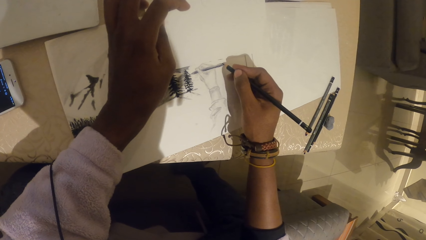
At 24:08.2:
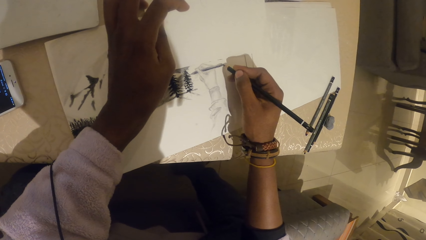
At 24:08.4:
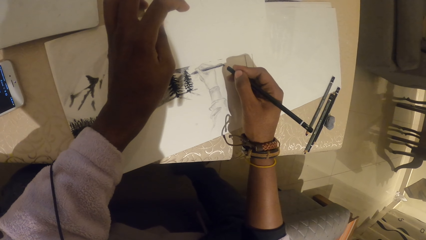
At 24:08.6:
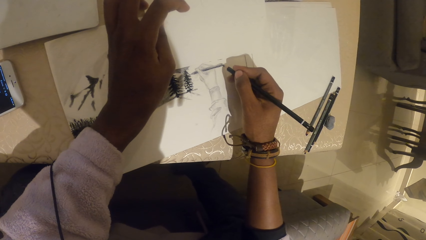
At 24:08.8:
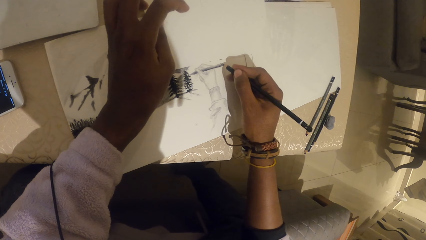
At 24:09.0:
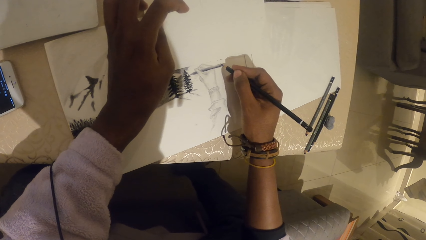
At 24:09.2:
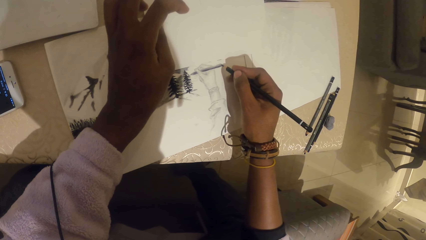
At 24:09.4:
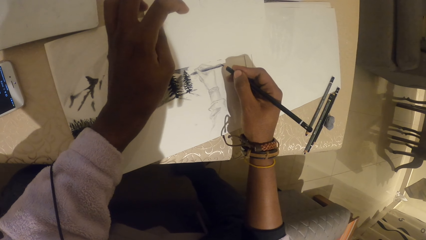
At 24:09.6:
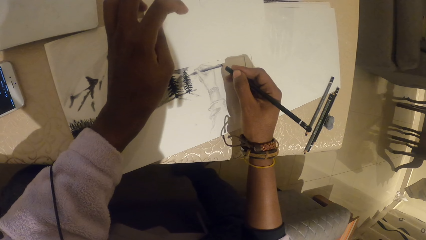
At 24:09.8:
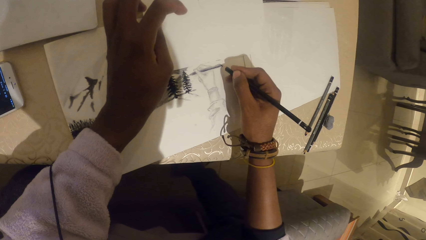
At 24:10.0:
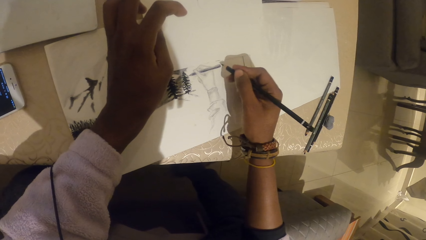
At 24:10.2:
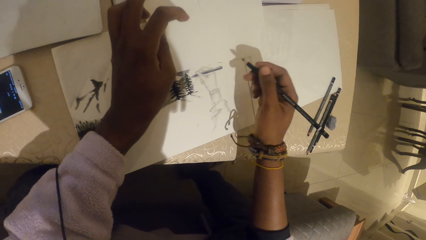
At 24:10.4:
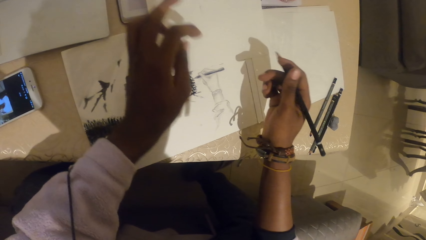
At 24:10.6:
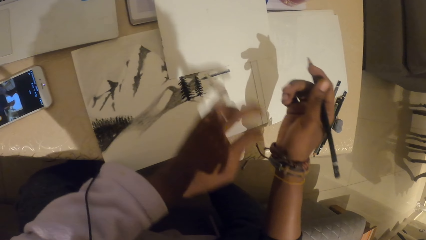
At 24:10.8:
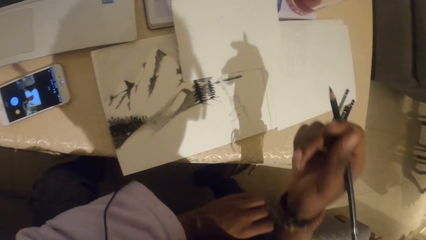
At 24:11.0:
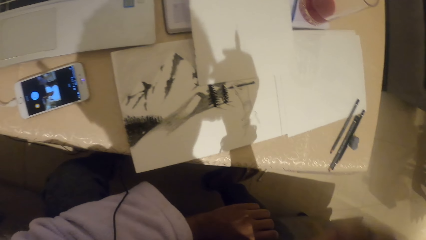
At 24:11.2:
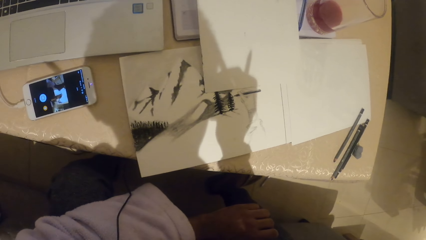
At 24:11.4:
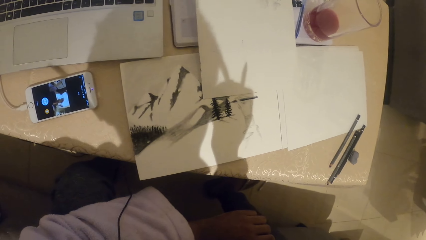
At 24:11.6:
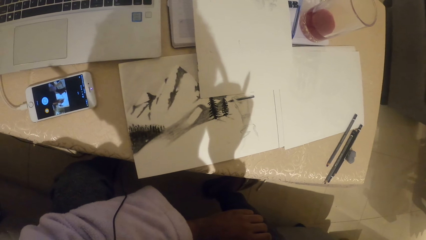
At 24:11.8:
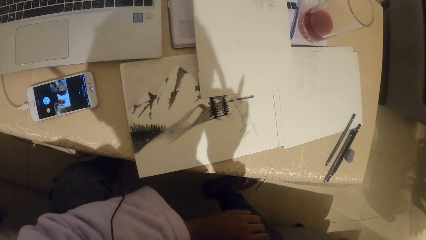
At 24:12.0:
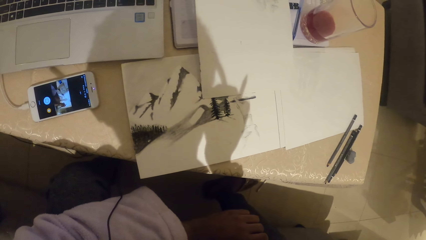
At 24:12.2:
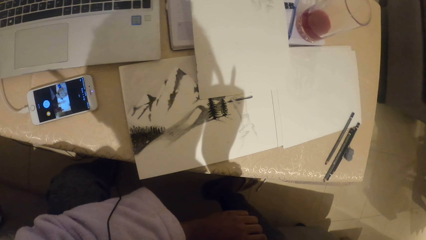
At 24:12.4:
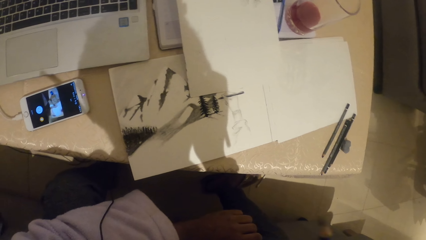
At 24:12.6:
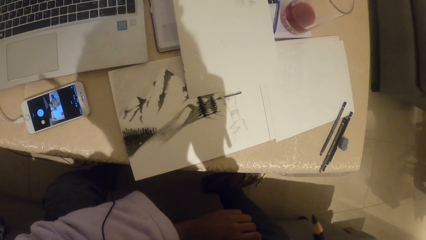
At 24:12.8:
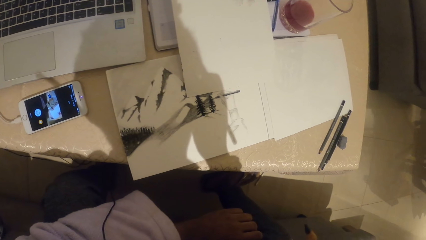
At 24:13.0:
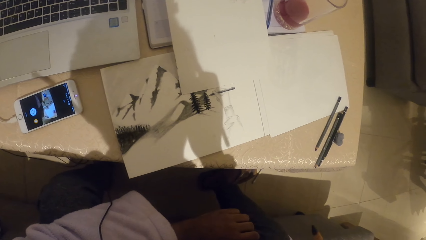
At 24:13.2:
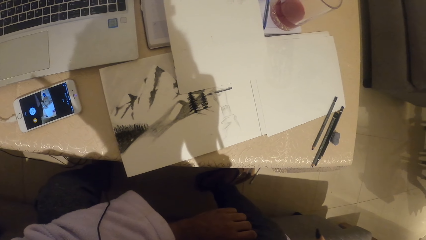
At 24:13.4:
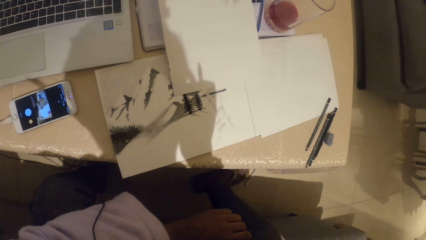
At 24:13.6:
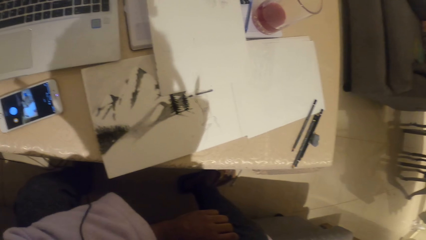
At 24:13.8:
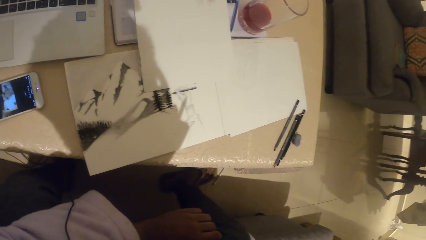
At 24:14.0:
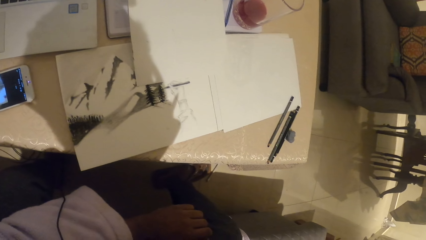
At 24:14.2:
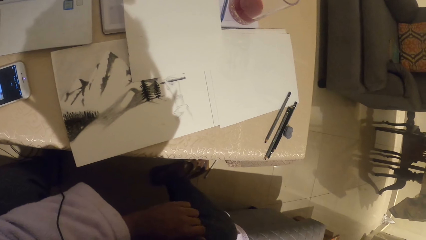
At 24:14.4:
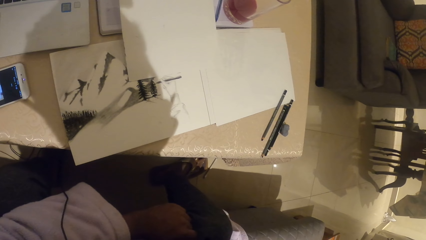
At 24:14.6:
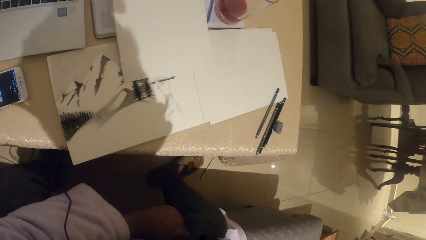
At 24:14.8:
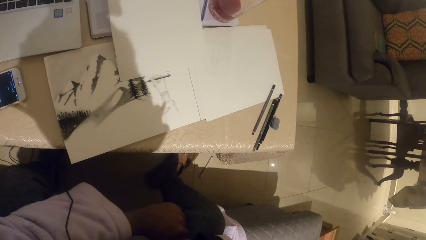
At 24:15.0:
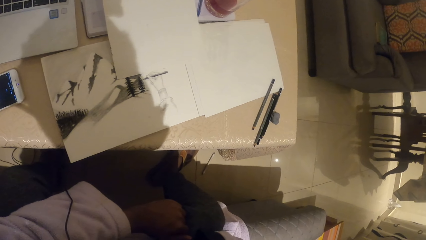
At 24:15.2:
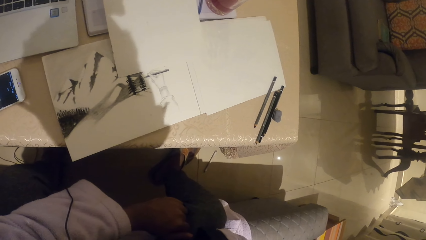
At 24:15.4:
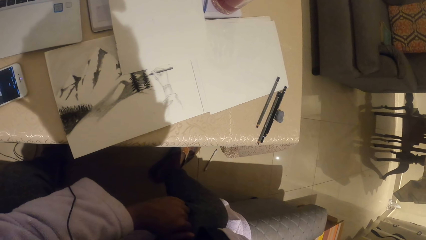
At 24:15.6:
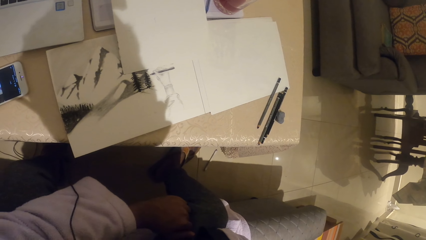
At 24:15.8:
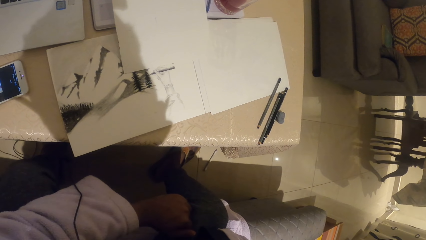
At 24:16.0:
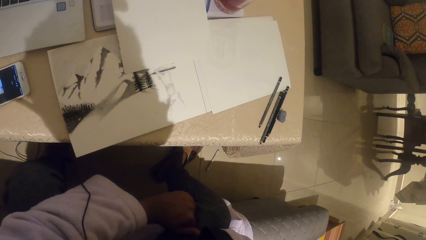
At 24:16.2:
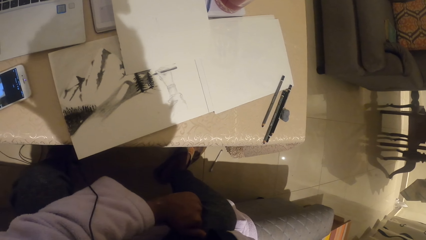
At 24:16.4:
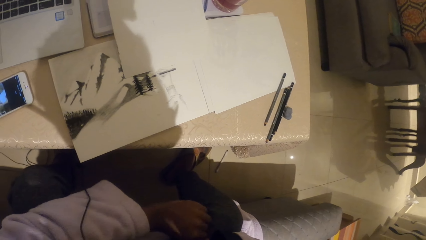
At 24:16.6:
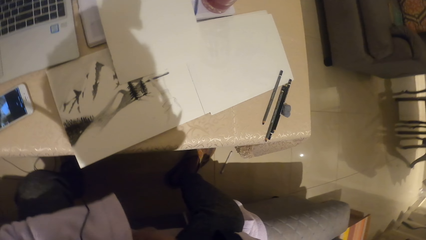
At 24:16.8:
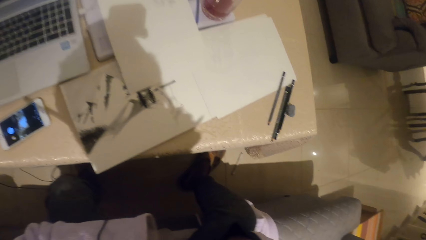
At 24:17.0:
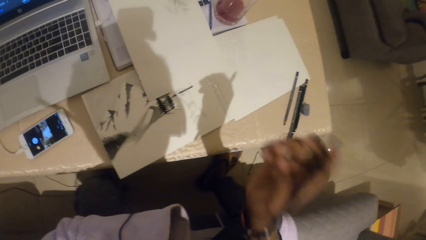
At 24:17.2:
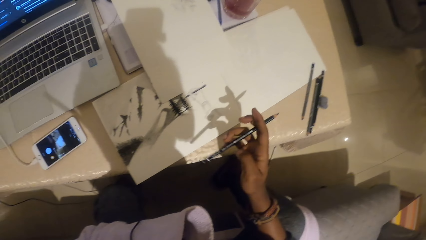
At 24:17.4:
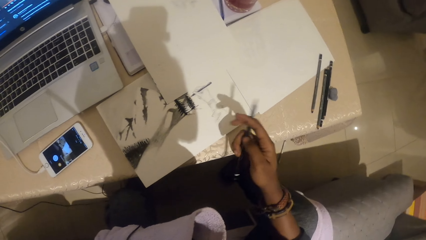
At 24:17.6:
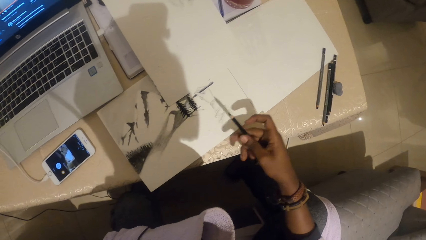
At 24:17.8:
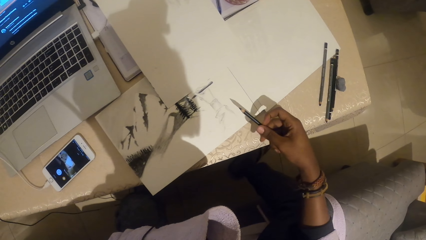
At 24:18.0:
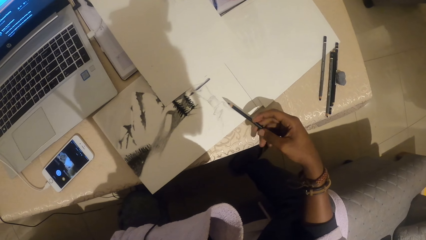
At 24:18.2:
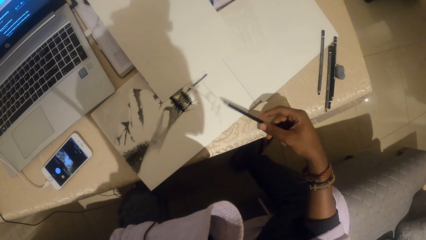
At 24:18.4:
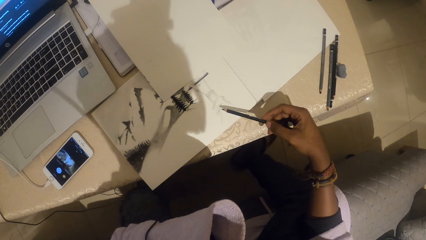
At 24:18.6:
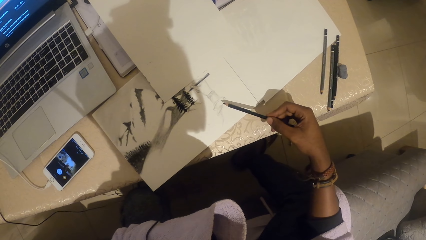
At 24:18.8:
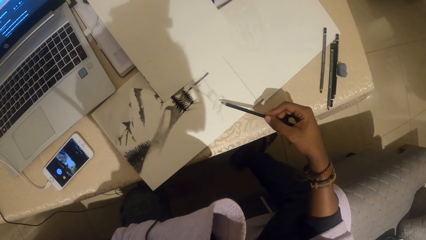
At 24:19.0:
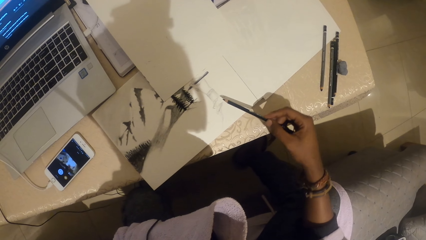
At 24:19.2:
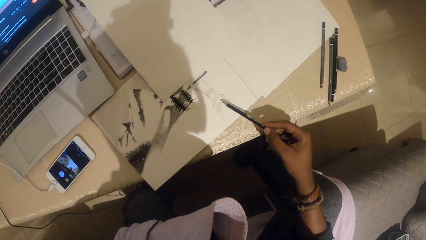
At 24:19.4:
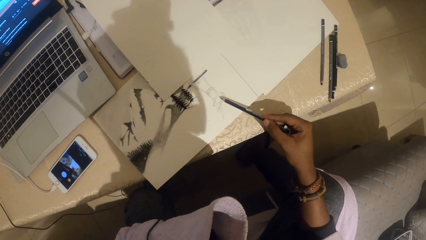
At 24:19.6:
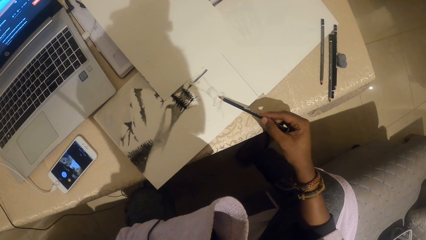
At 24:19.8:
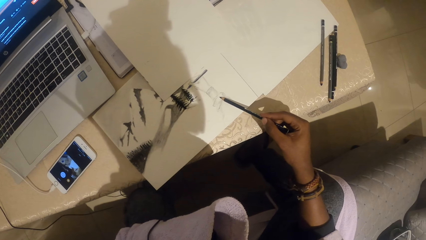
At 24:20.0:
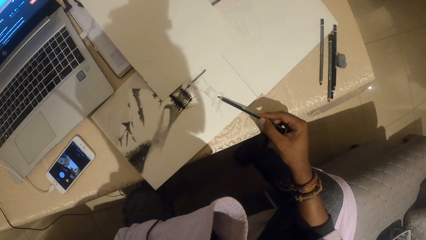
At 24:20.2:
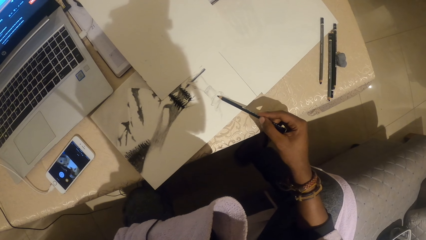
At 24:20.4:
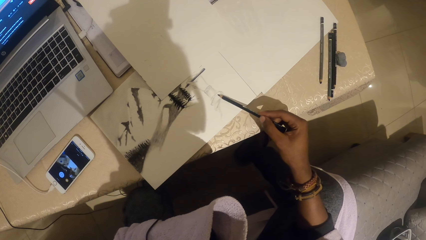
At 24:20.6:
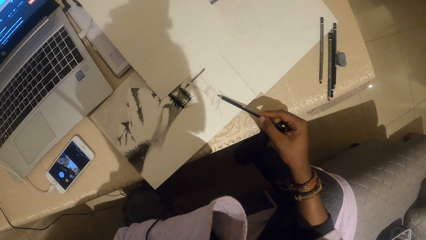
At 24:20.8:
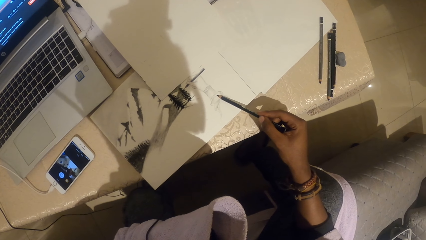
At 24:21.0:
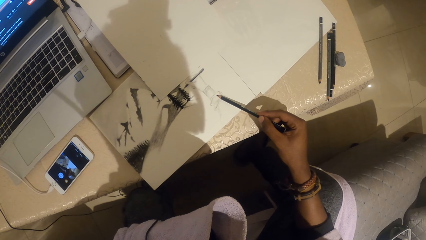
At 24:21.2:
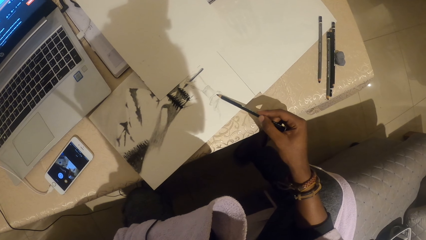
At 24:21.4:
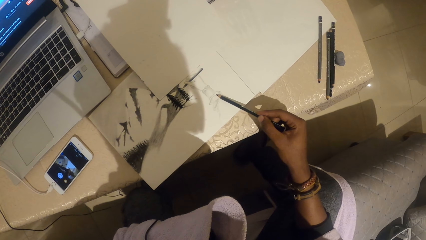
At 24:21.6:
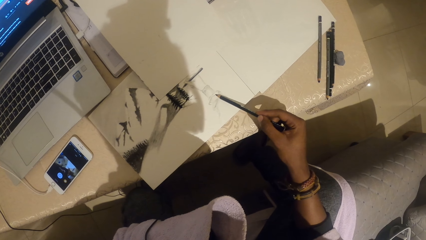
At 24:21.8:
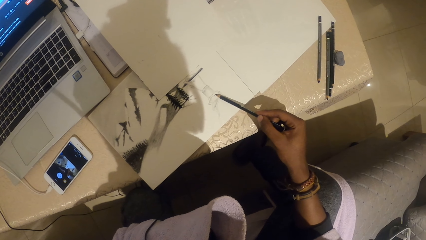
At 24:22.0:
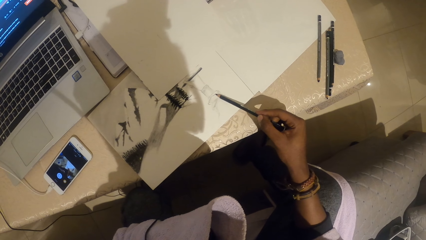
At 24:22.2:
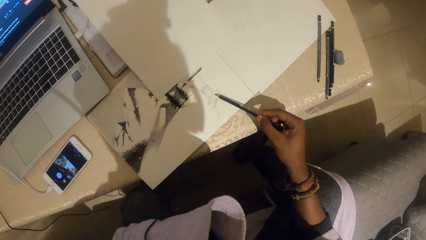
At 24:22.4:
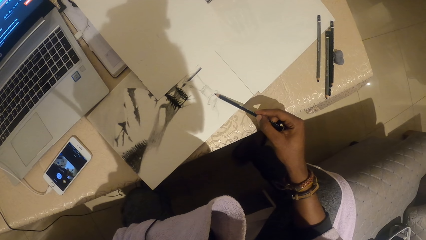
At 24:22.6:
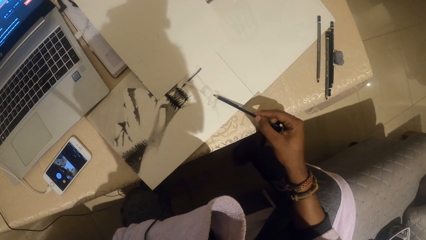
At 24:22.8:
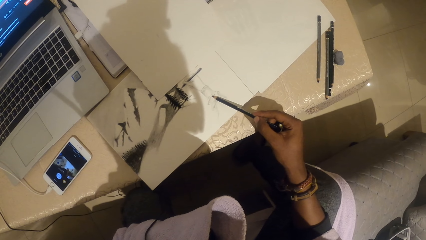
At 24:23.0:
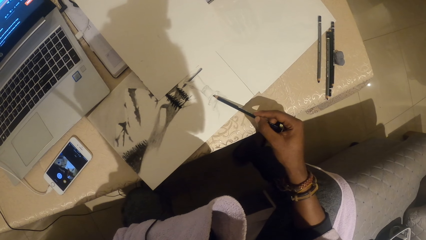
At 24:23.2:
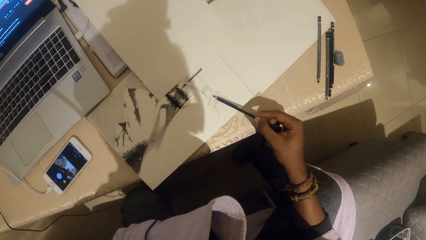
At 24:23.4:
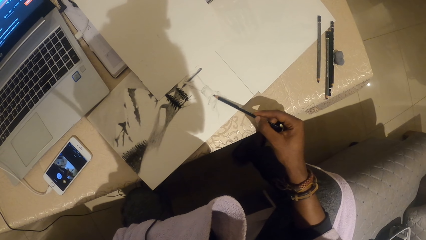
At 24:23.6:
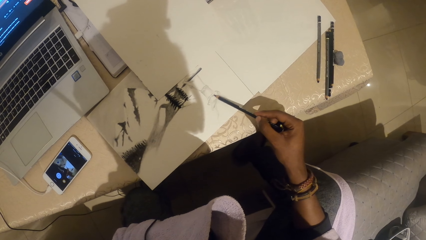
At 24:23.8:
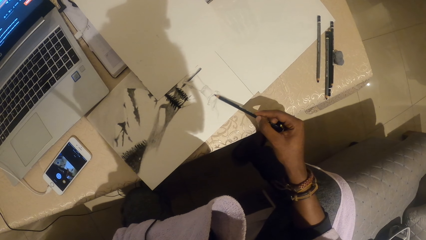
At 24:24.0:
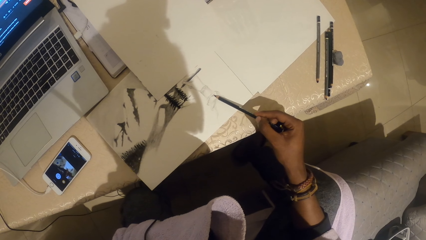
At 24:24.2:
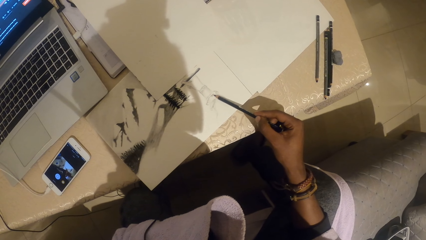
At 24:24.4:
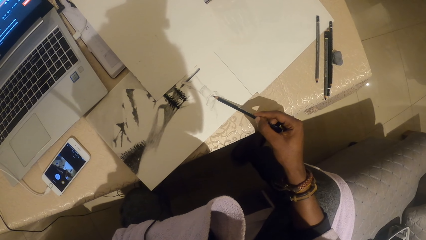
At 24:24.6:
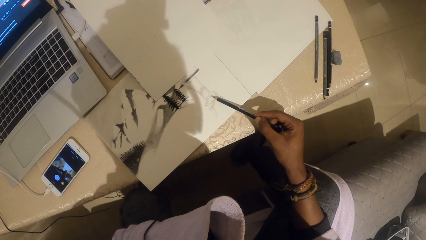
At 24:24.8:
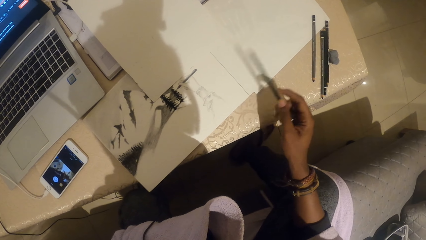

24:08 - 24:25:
The camera wearer marks on the paper. They look at the drawing. They draw a picture on the paper.
